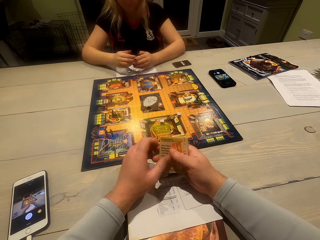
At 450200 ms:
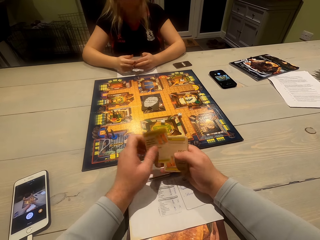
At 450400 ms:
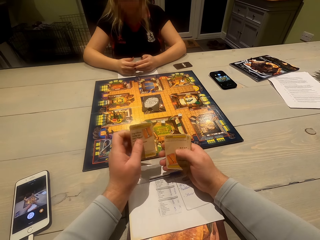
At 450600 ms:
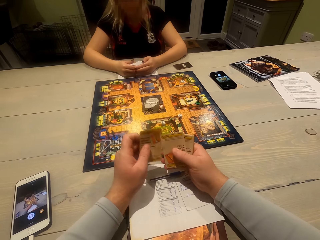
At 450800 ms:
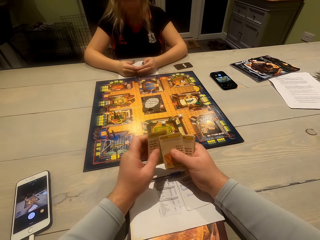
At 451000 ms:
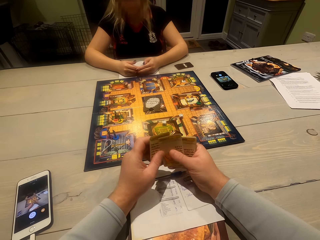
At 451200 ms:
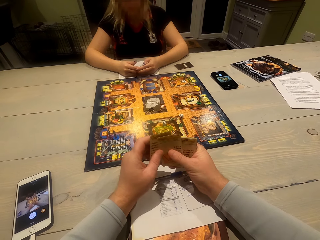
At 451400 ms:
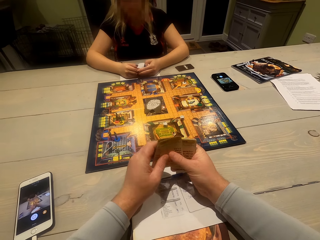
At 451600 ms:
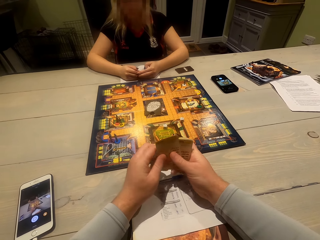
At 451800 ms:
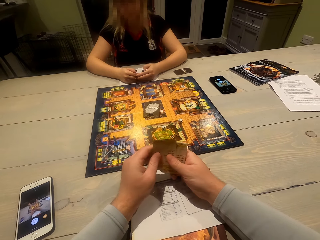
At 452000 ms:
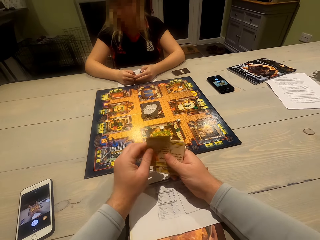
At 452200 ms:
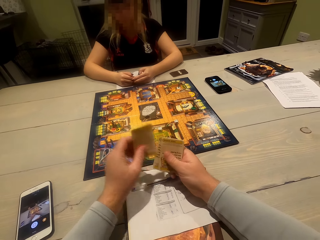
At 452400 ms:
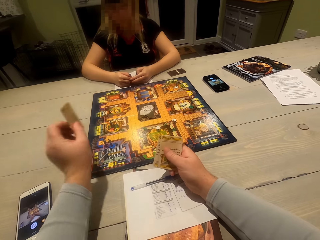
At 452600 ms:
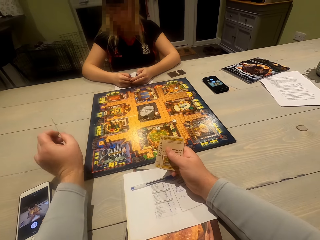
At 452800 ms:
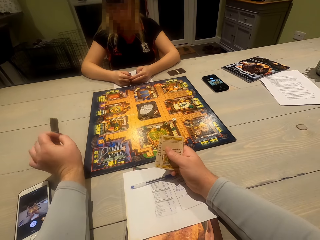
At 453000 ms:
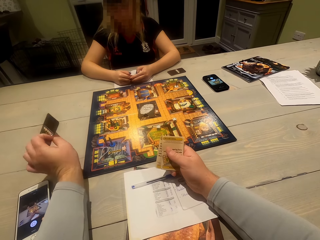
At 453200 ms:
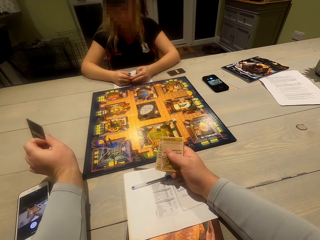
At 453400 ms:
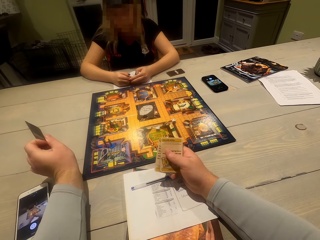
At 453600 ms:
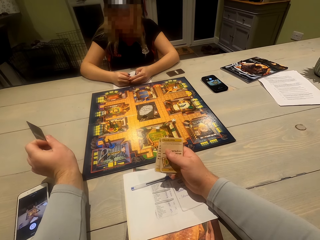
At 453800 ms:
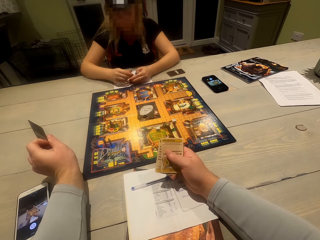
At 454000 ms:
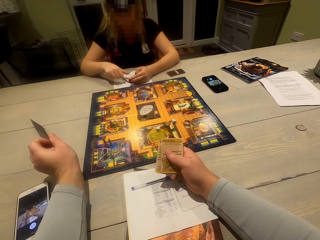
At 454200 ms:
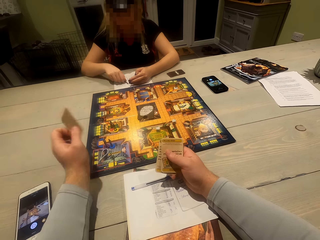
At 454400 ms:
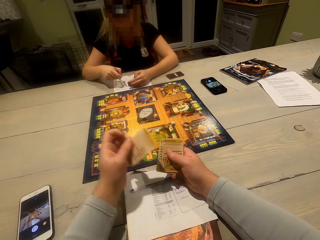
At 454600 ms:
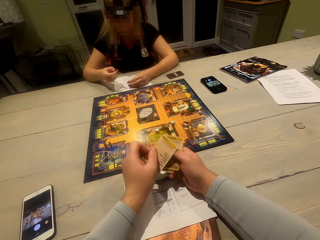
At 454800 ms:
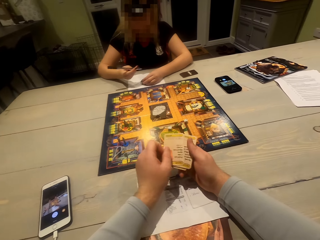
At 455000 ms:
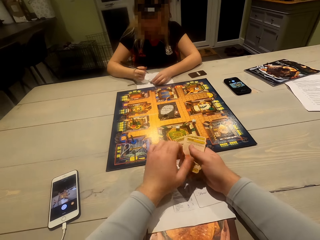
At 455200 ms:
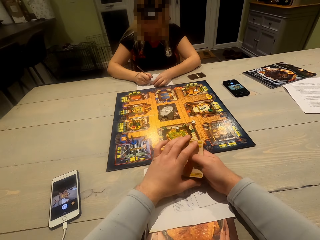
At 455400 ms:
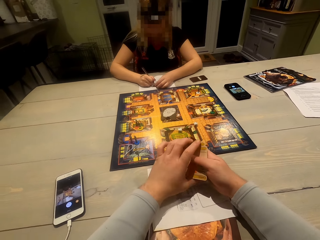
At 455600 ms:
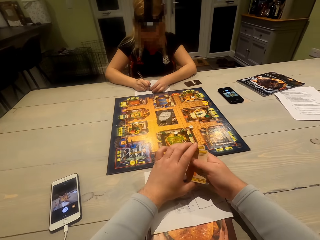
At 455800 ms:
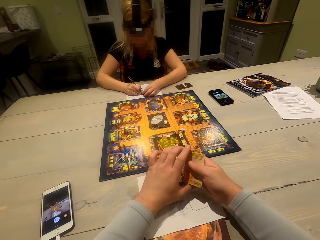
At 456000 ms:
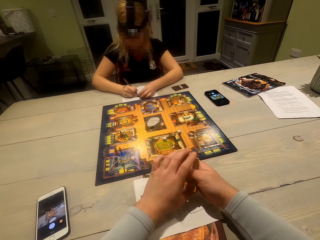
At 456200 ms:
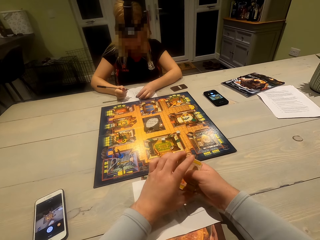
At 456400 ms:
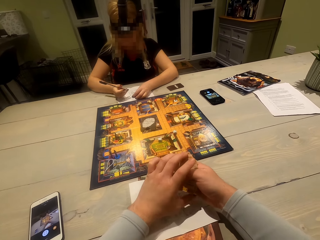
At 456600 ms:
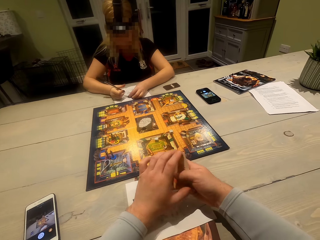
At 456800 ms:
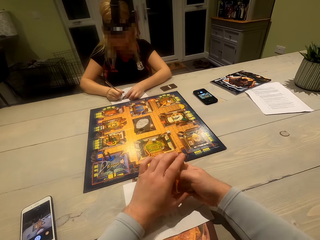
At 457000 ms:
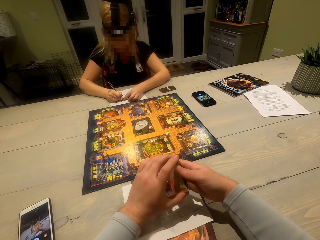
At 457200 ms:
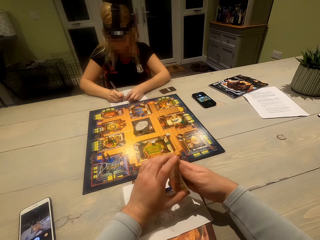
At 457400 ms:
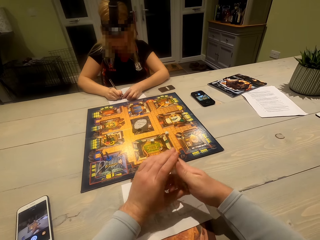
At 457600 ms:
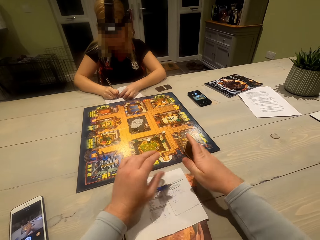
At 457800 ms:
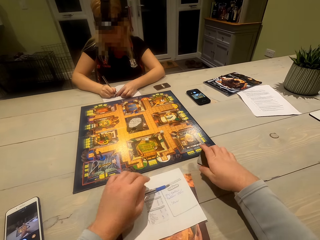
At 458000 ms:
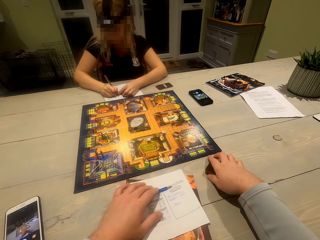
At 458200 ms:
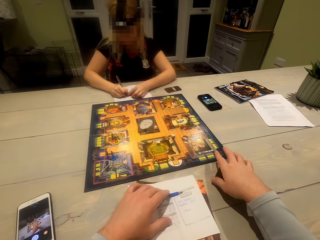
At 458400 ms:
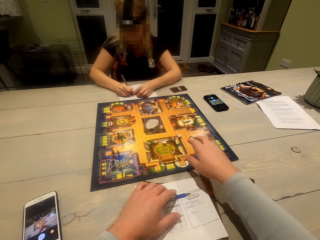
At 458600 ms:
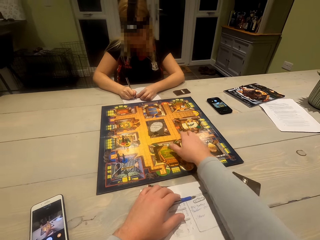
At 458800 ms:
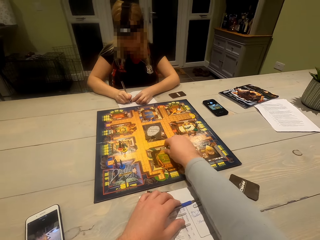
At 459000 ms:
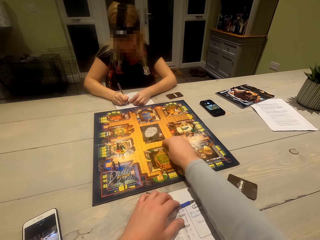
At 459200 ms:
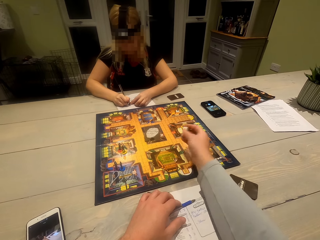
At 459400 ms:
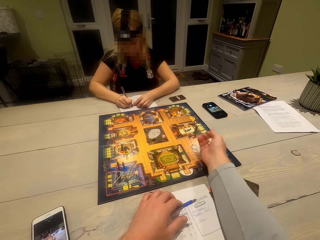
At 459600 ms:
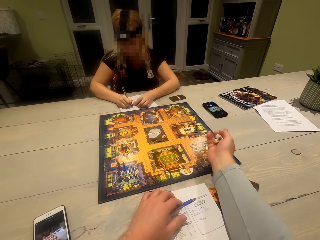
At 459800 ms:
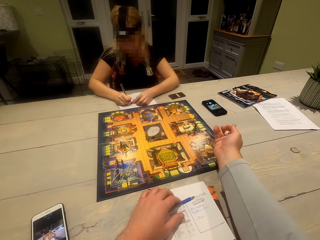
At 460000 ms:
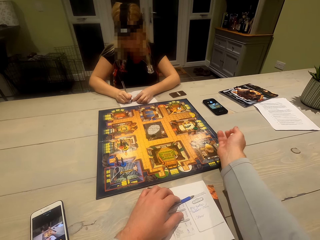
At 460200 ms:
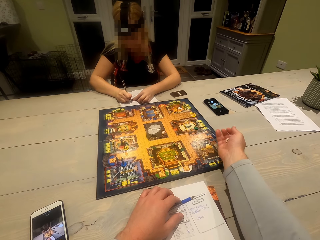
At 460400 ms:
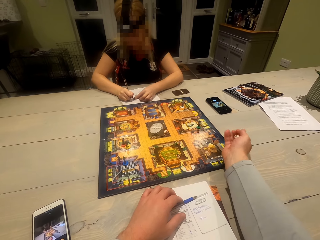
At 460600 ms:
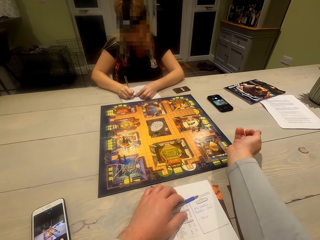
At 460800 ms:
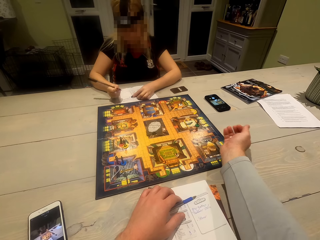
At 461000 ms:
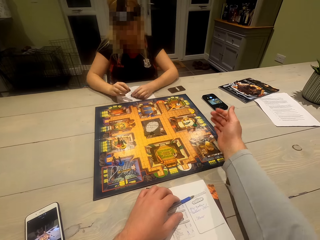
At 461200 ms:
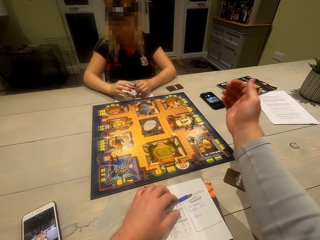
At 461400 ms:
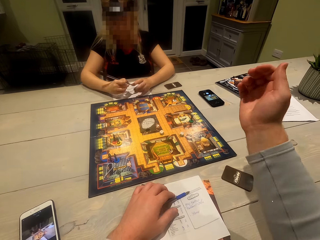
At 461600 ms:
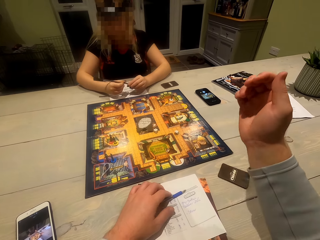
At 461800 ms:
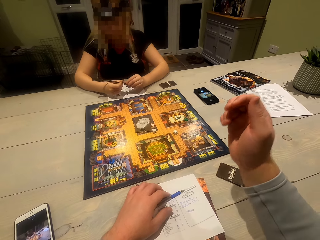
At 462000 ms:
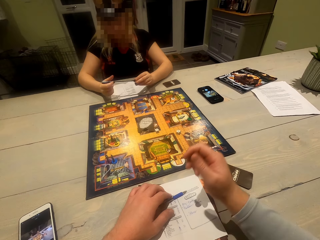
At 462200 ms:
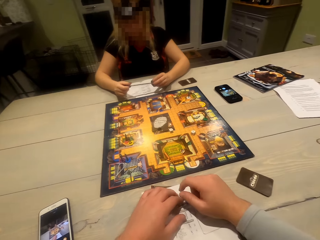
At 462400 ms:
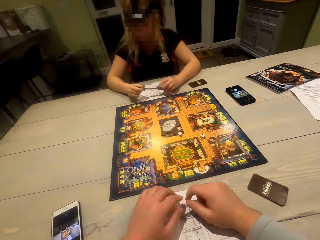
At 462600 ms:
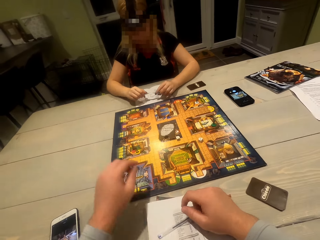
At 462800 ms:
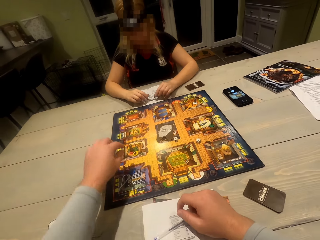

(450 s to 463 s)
The camera wearer flips on the cards and shuffles the cards. They show the card to a woman. They shuffle the cards. The woman writes on the paper. The camera wearer places the card on the table. They pick the dice, roll the dice, and drop the dice.

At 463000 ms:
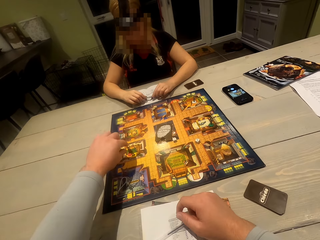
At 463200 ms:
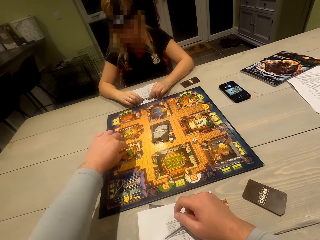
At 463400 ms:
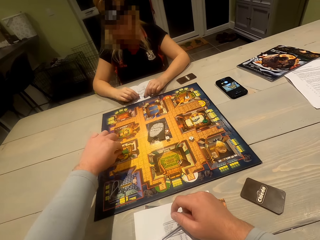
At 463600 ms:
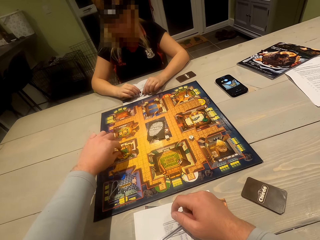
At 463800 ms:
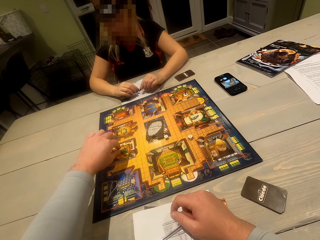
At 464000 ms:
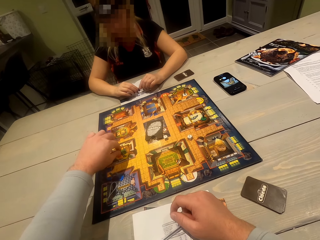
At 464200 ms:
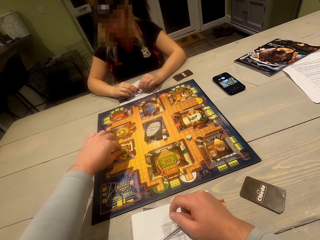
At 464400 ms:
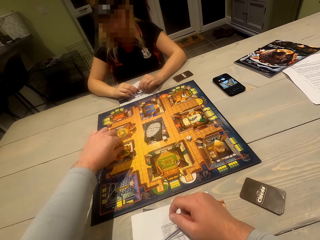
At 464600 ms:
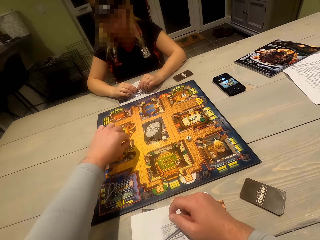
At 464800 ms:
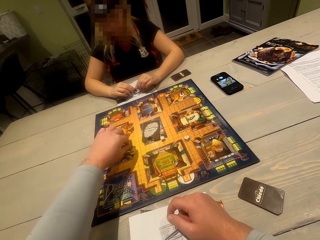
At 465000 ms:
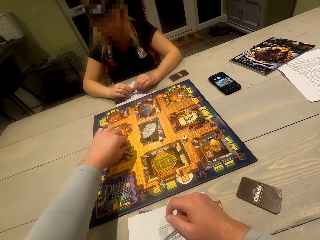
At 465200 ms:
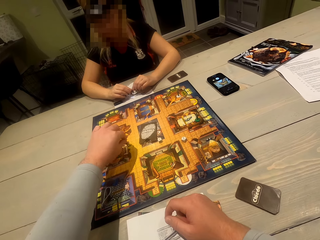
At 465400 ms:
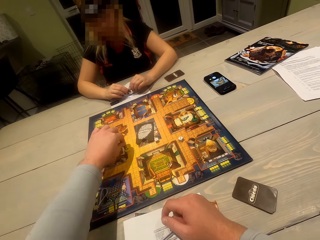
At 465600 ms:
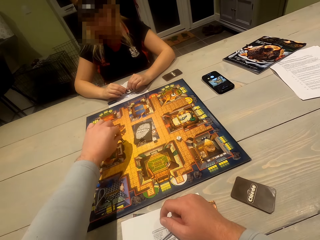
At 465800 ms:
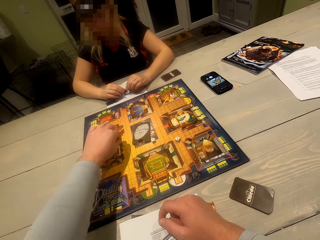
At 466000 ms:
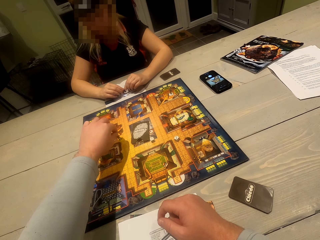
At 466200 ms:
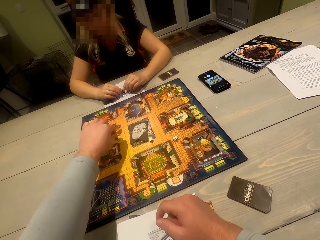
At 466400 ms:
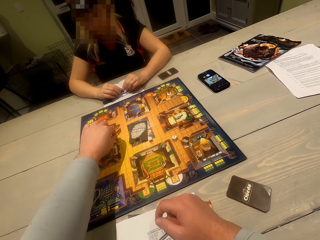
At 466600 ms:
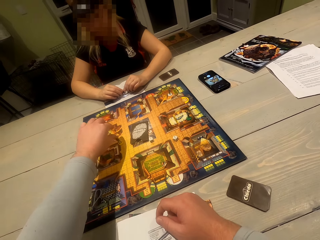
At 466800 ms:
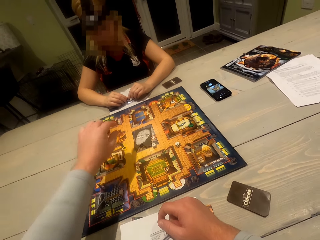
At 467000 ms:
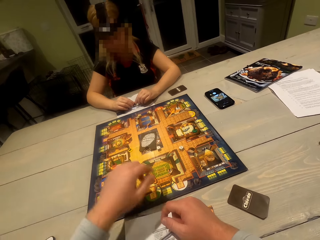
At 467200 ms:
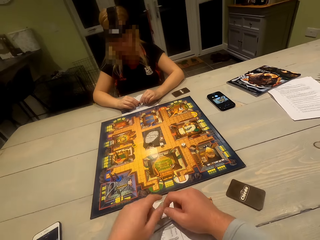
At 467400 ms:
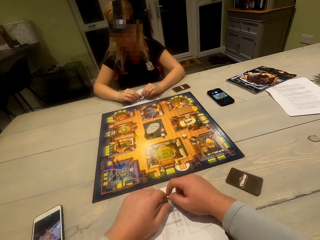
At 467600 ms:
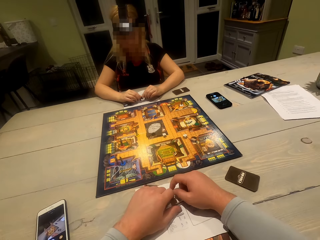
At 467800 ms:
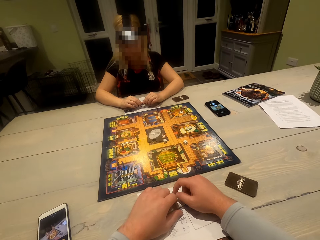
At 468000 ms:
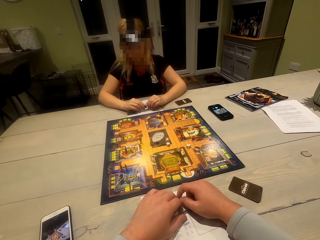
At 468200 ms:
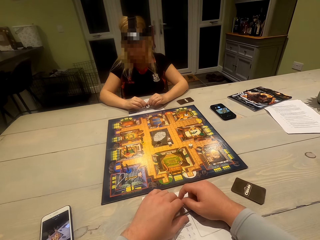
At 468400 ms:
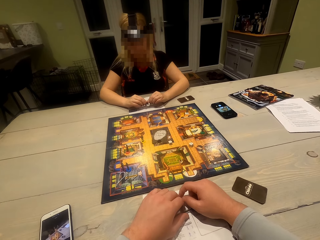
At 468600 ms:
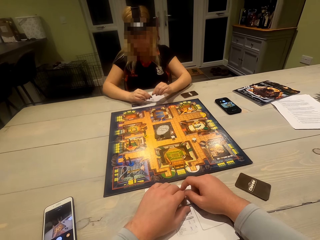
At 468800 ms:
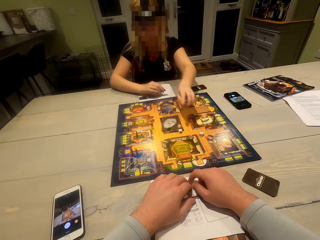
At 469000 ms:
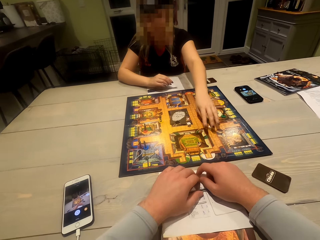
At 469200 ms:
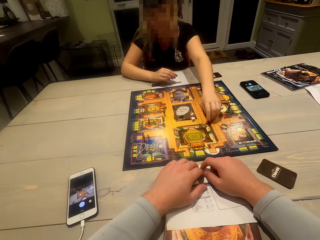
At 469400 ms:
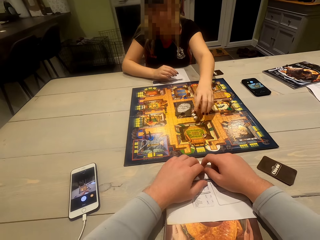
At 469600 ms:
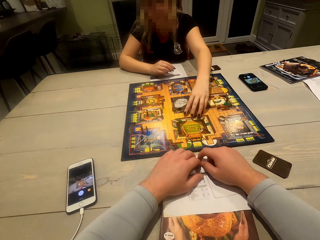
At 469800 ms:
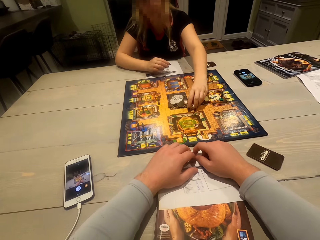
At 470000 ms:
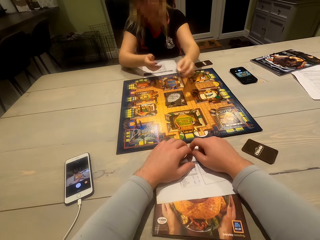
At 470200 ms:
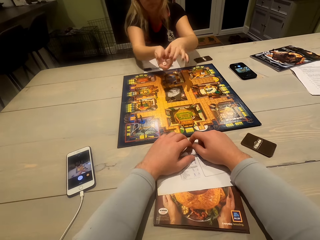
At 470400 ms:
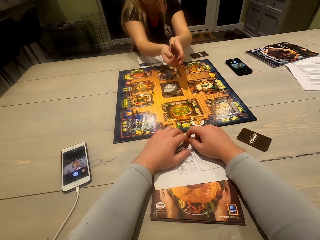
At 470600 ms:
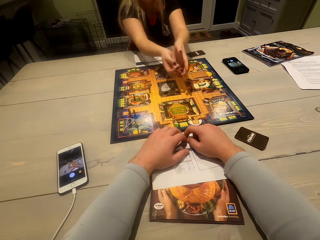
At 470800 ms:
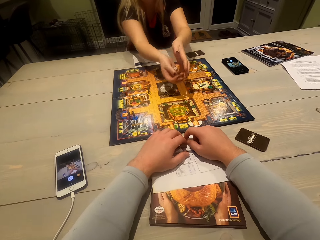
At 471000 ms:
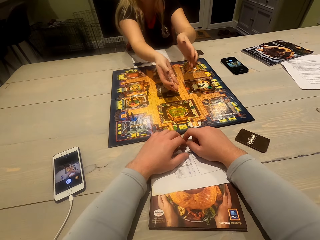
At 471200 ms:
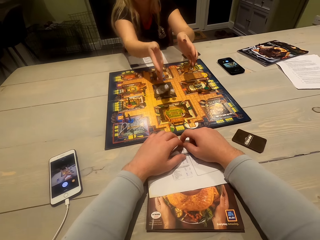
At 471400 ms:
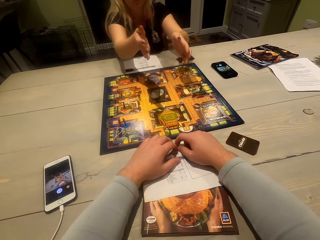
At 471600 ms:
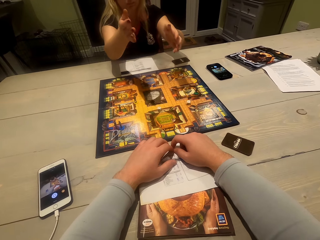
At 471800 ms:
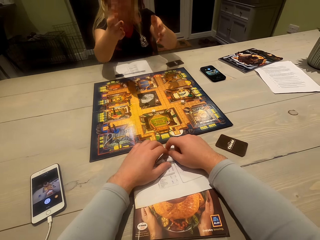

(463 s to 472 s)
The camera wearer plays the board game and moves a character on the playing board. The lady picks the dice, rolls the dice, and drops the dice.
